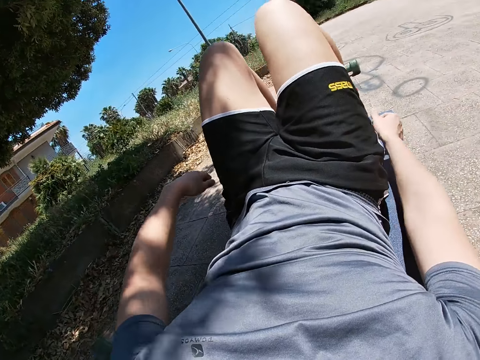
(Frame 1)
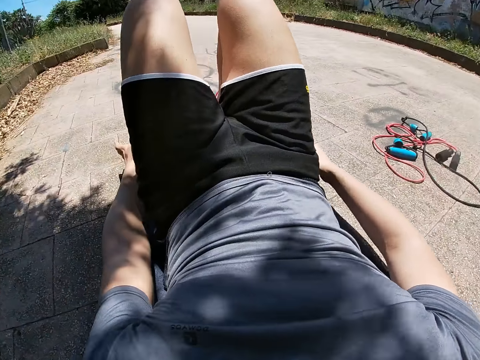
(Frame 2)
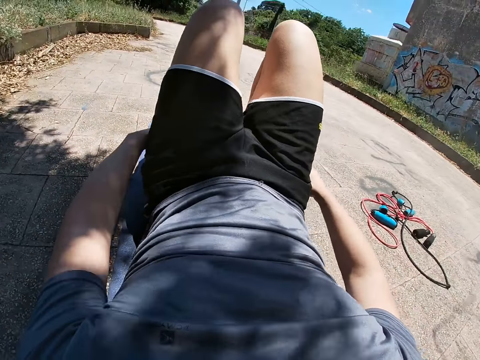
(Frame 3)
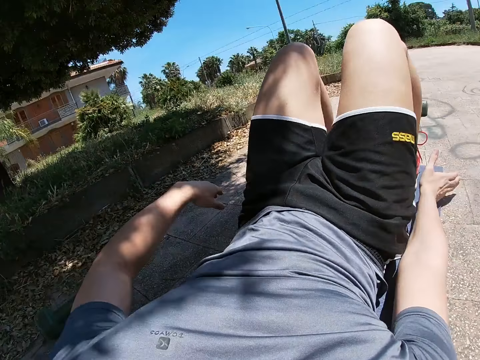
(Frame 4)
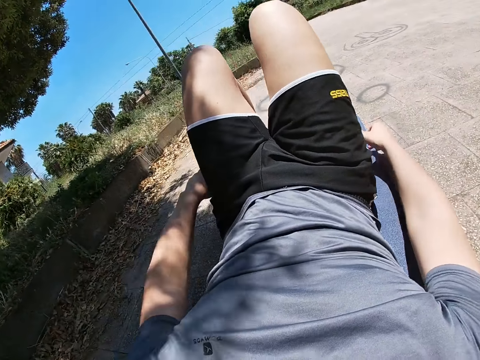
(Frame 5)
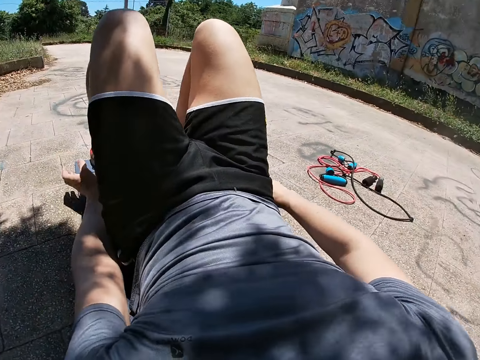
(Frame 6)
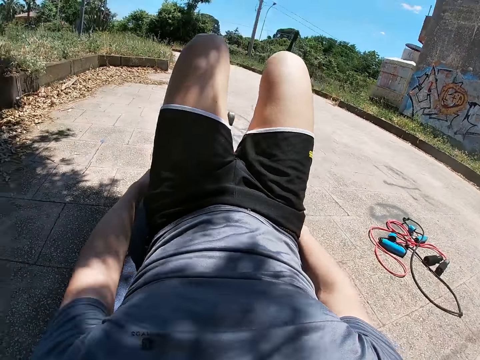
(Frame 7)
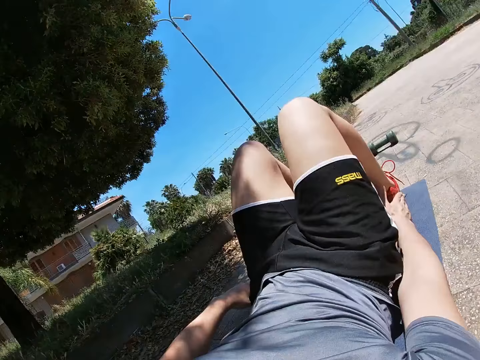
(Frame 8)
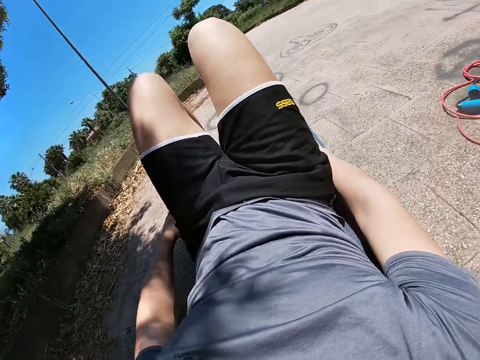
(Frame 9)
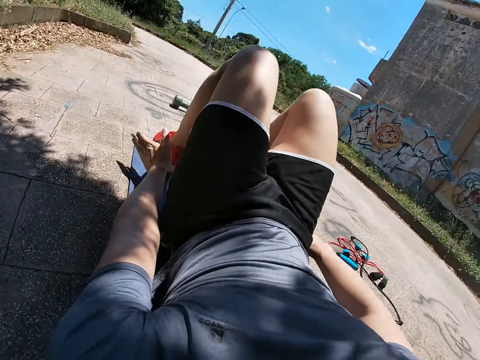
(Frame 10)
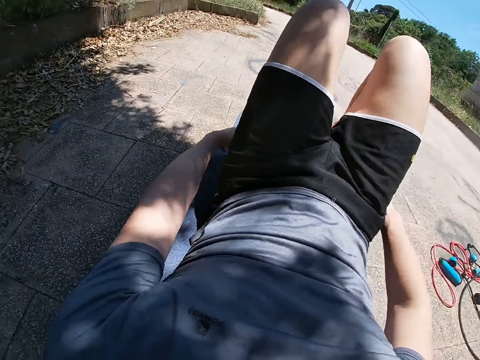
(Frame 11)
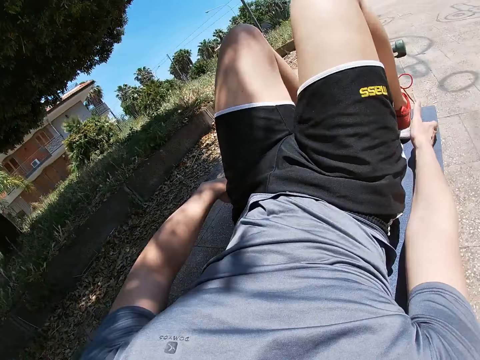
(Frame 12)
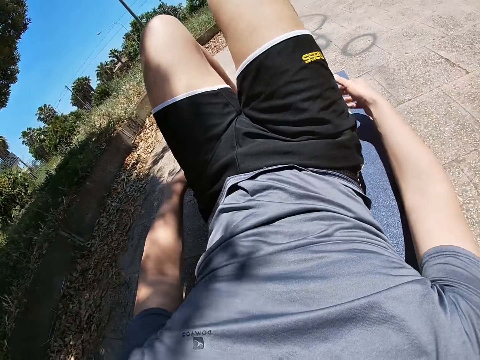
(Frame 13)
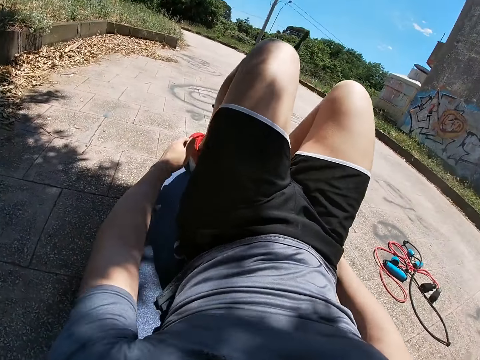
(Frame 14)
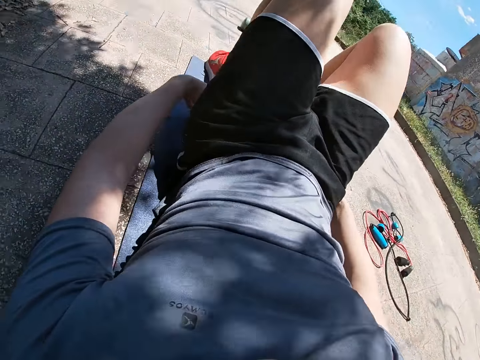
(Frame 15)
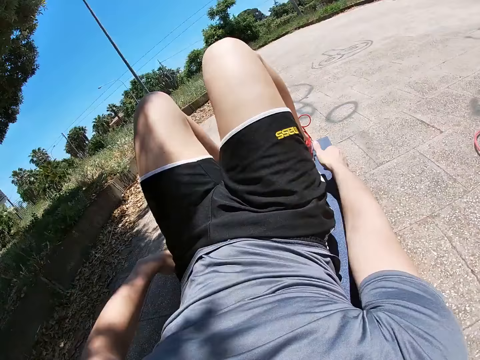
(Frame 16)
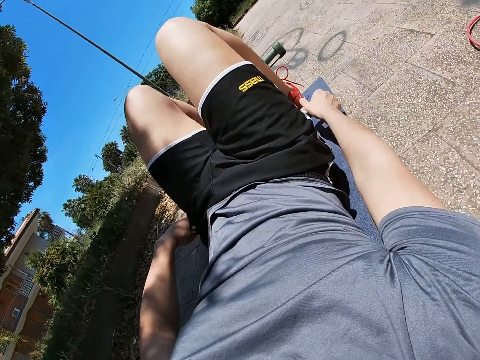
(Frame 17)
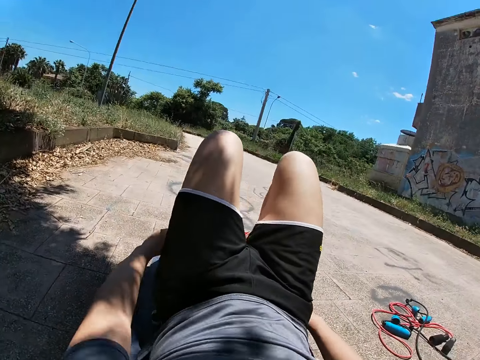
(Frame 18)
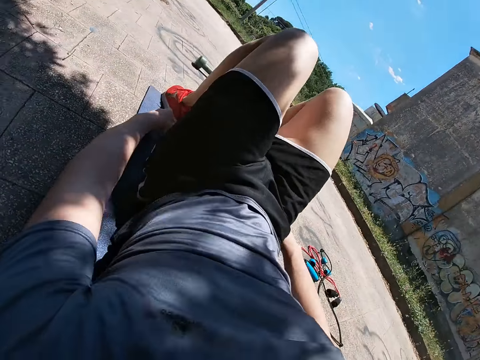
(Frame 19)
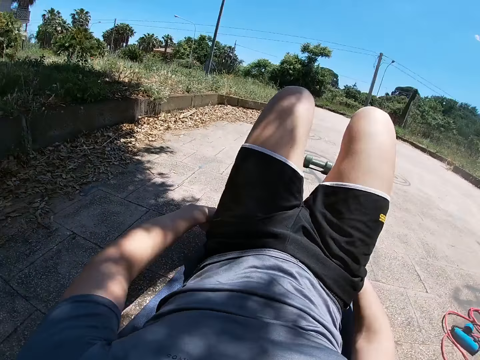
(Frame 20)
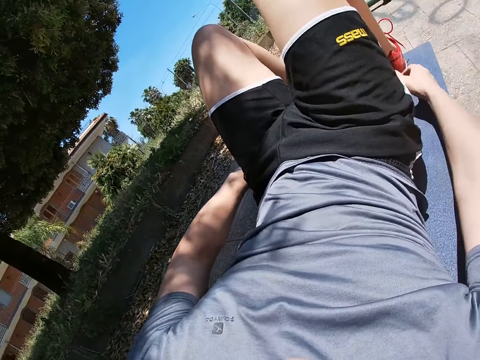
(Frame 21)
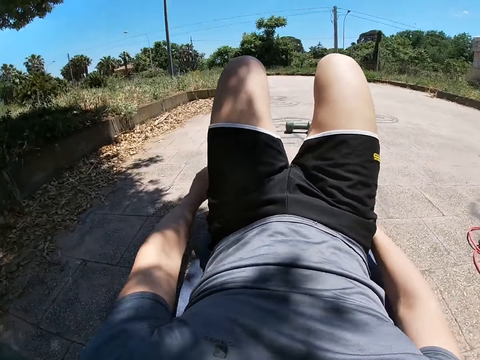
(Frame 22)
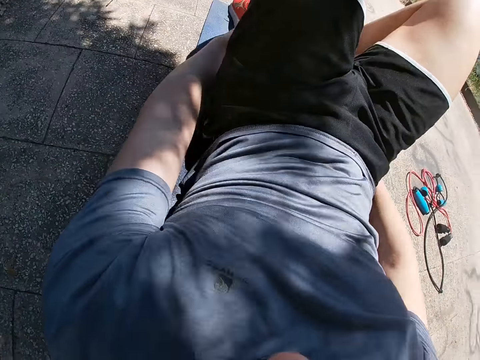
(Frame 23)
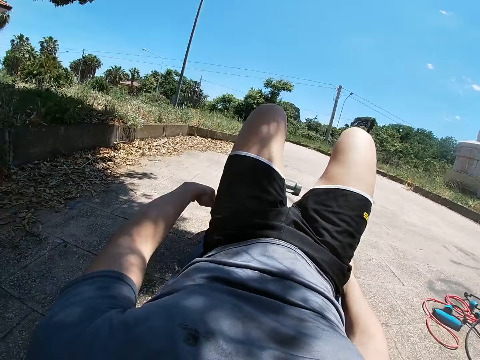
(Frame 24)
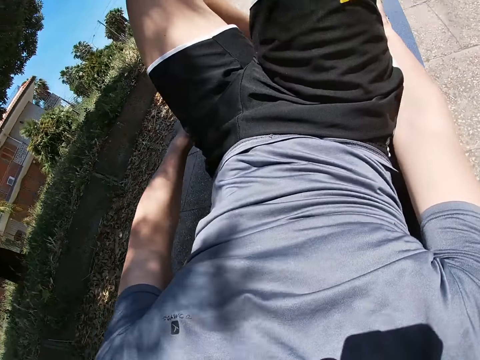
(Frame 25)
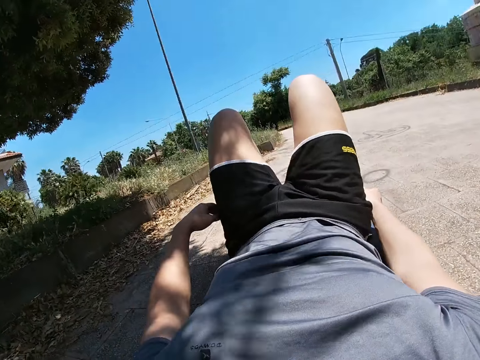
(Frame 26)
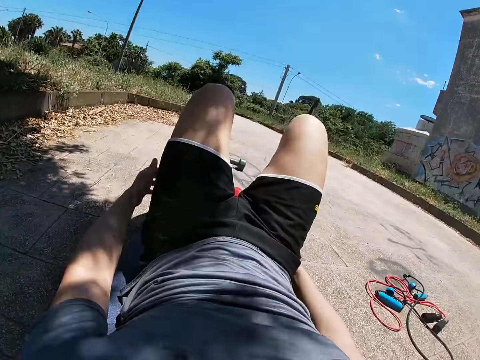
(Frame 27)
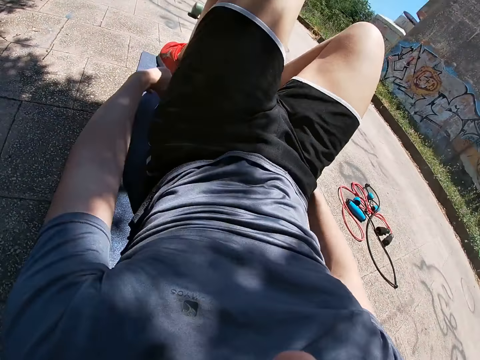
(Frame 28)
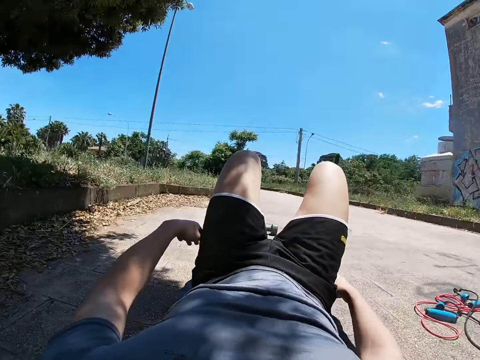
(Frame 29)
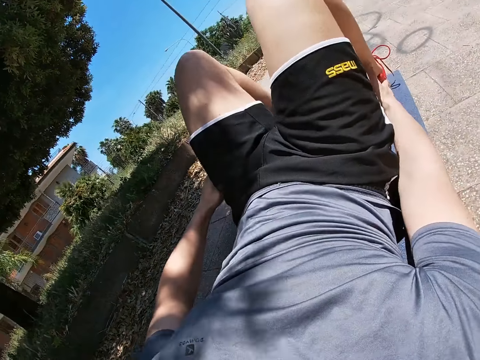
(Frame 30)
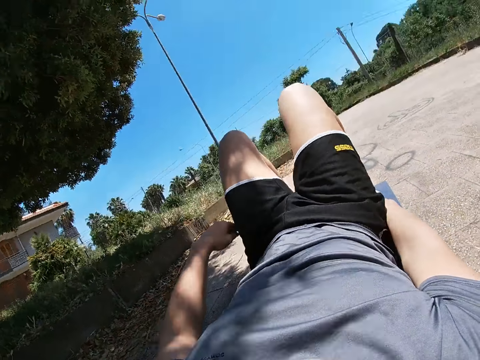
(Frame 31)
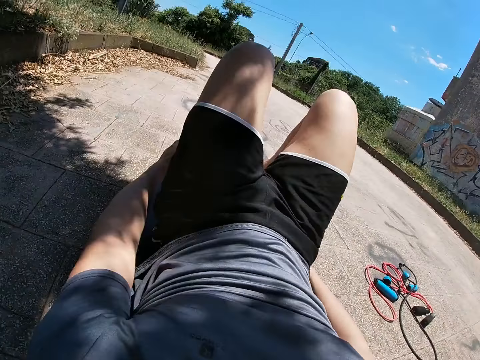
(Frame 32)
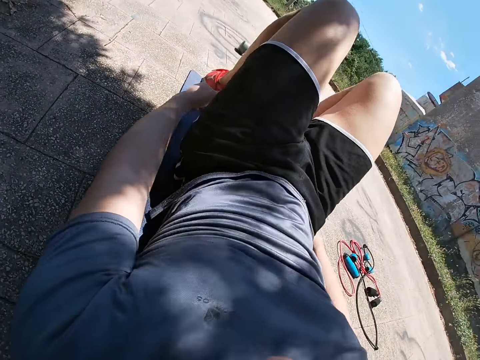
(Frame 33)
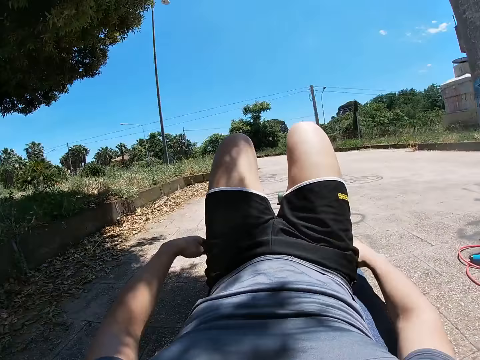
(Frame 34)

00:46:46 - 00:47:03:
The camera wearer touches his right ankle with his right hand. He touches his left ankle with his left hand. He touches his right ankle with his right hand. He touches his left ankle with his left hand. He touches his right ankle with his right hand. He touches his left ankle with his left hand. He touches his right ankle with his right hand. He touches his left ankle with his right hand. He touches his right ankle with his right hand. He touches his left ankle with his left hand. He touches his right ankle with his right hand. He touches his left ankle with his left hand. He touches his right ankle with his right hand. He touches his left ankle with his left hand. He touches his right ankle with his right hand. He touches his left ankle with his left hand.

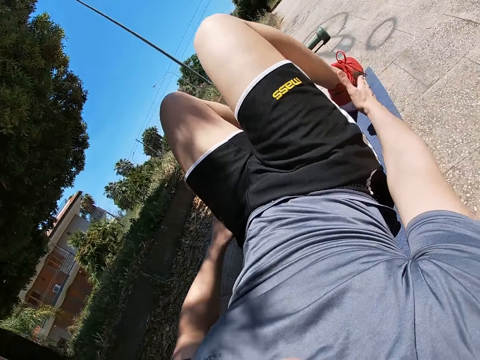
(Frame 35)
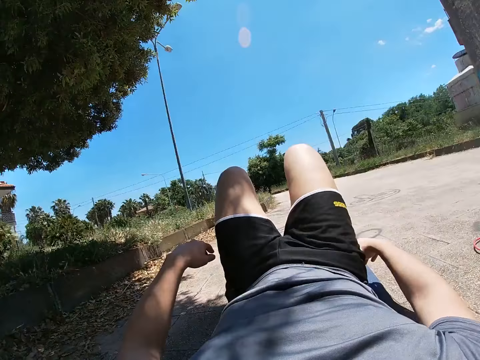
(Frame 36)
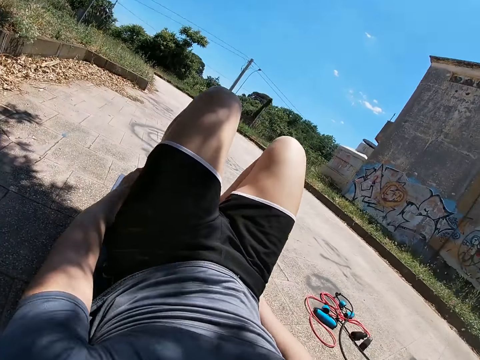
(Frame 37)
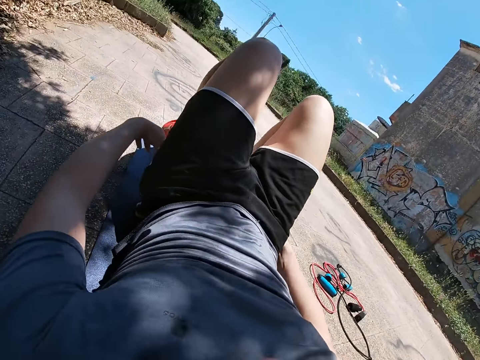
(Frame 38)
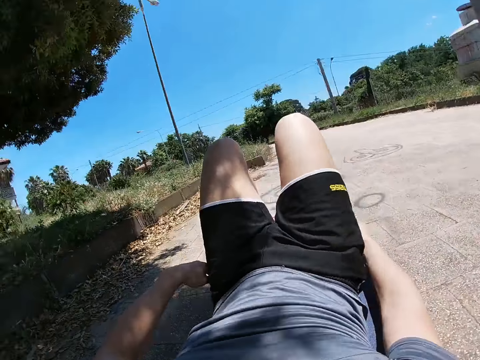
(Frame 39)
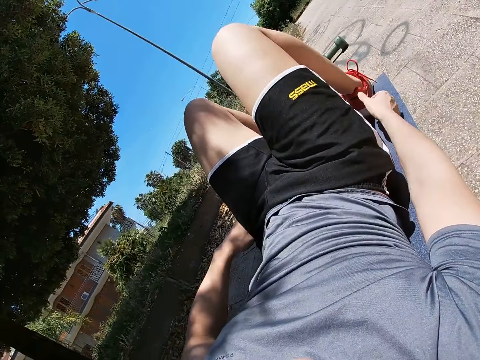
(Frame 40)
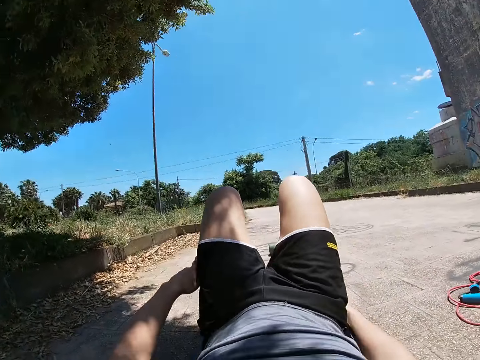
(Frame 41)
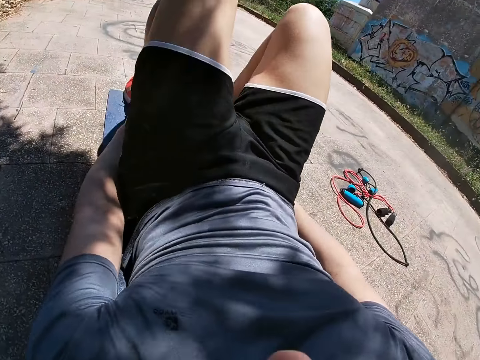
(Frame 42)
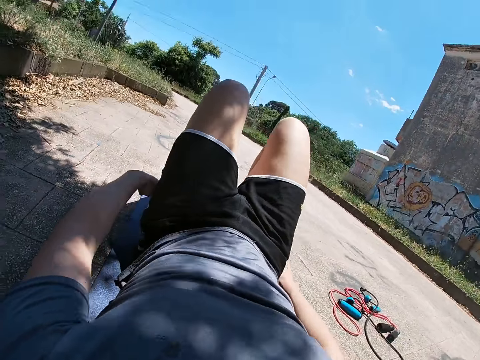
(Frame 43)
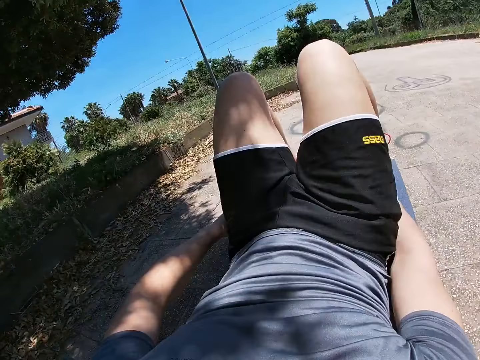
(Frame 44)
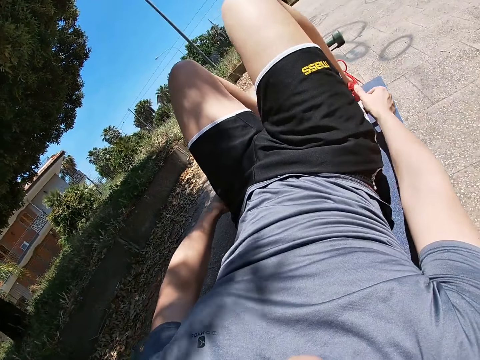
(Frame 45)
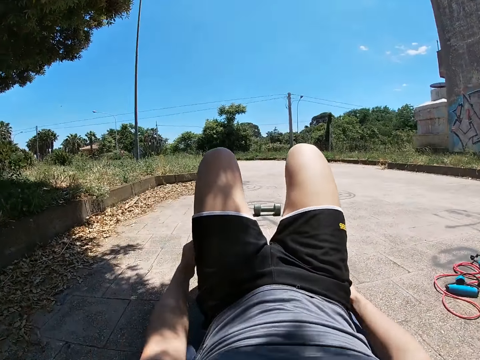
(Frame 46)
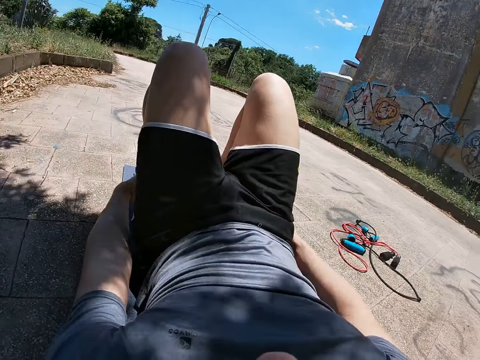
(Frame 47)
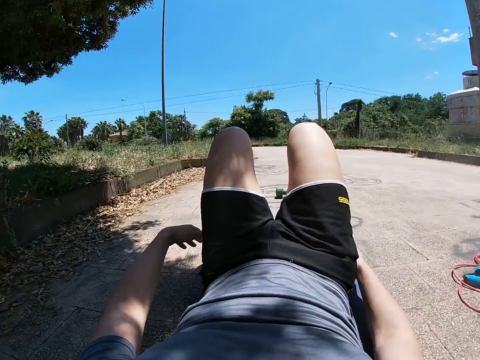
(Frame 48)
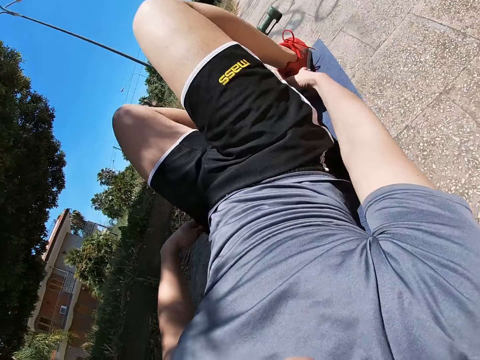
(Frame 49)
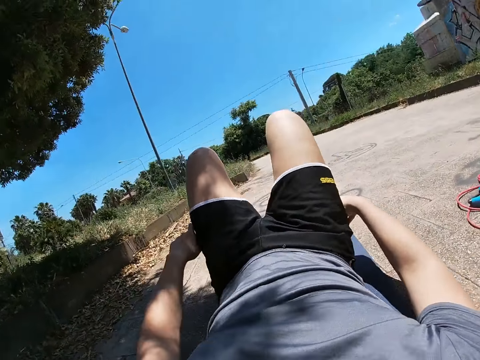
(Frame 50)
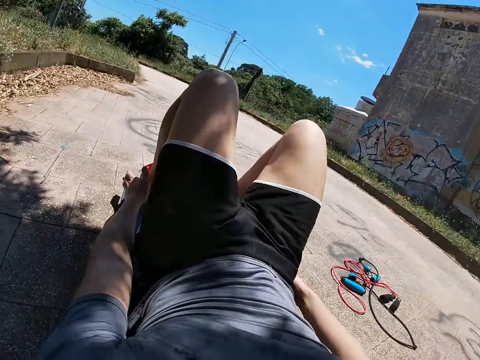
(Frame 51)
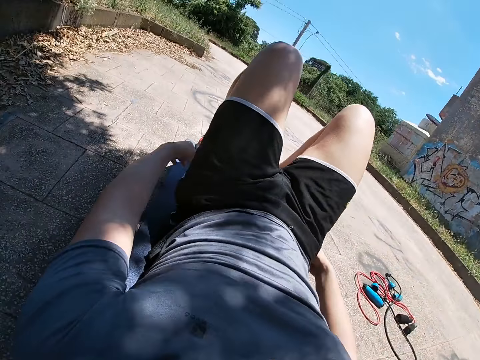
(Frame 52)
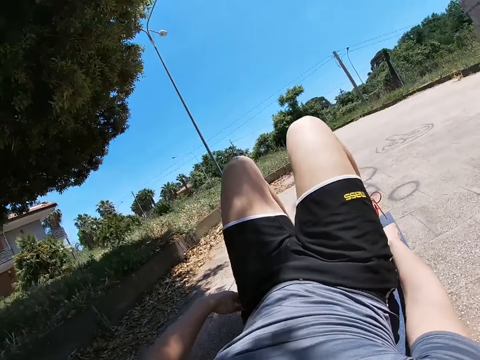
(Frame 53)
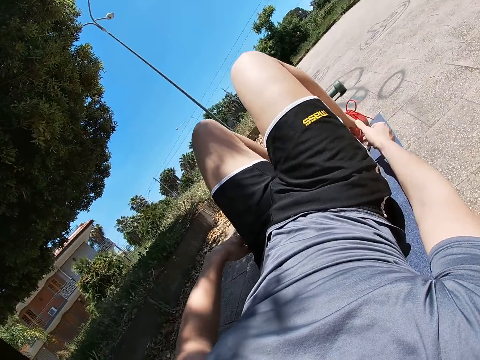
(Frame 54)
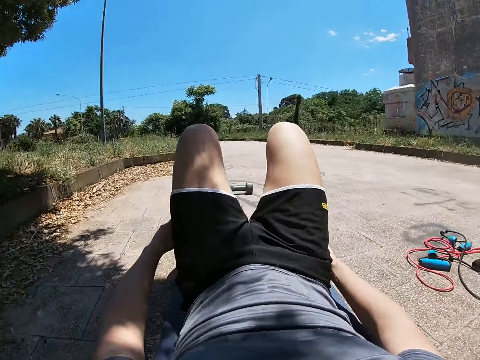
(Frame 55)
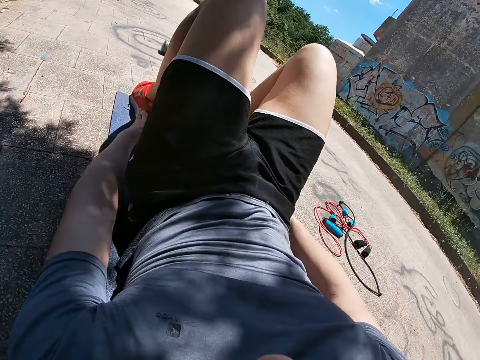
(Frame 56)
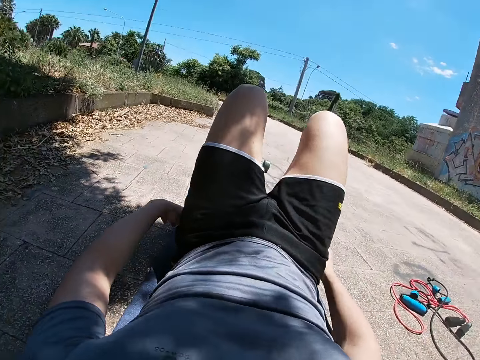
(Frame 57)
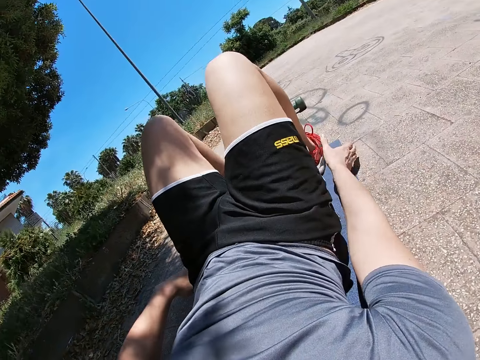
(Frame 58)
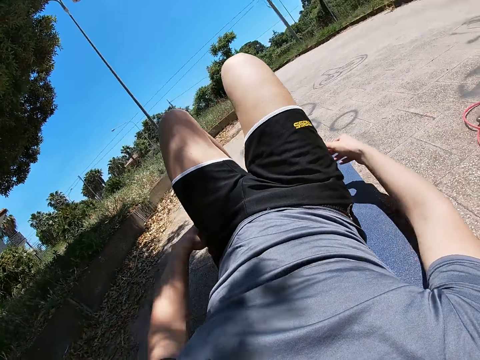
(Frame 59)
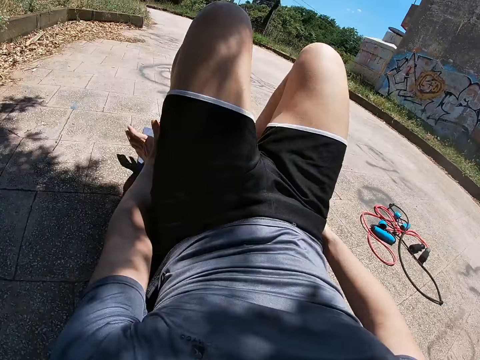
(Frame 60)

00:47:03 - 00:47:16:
The camera wearer touches his right ankle with his right hand. He touches his left ankle with his left hand. He touches his right ankle with his right hand. He touches his left ankle with his left hand. He touches his right ankle with his right hand. He touches his left ankle with his left hand. He touches his right ankle with his right hand. He touches his left ankle with his left hand. He touches his right ankle with his right hand. He touches his left ankle with his left hand. He touches his right ankle with his right hand.
